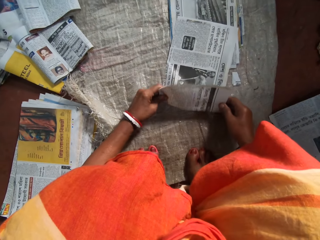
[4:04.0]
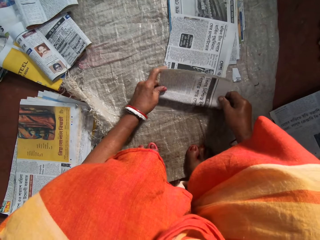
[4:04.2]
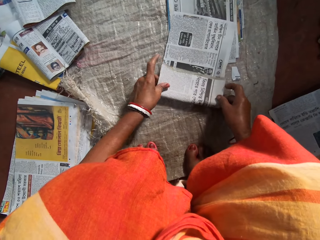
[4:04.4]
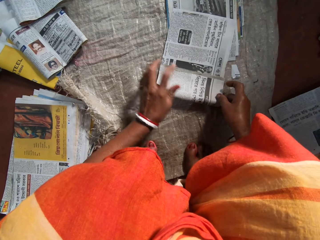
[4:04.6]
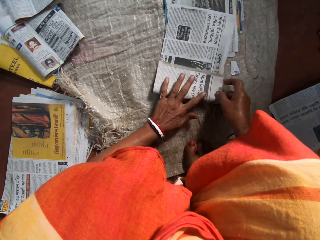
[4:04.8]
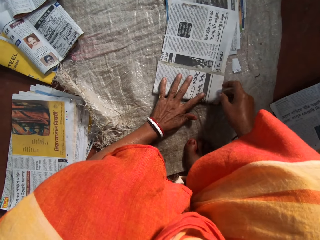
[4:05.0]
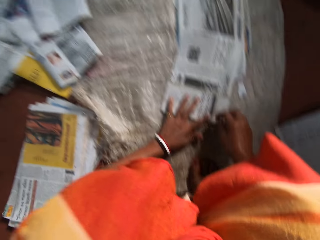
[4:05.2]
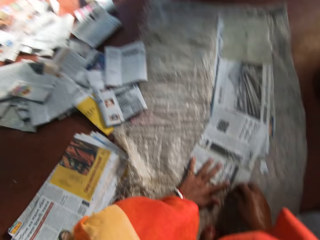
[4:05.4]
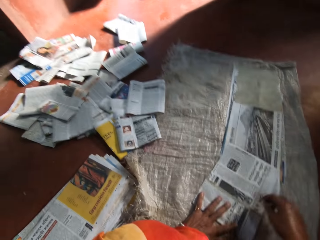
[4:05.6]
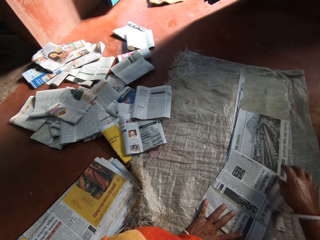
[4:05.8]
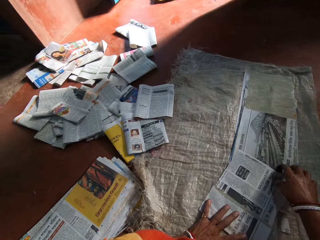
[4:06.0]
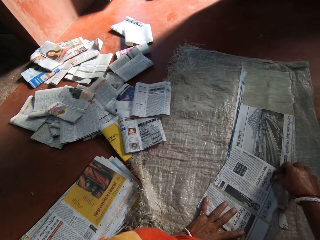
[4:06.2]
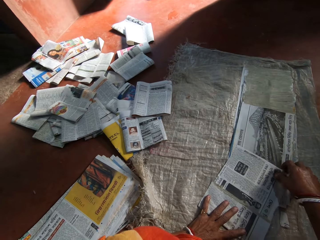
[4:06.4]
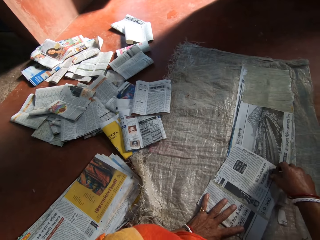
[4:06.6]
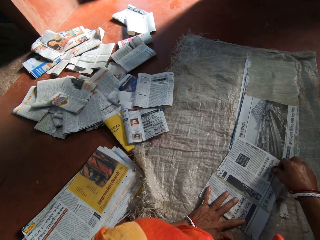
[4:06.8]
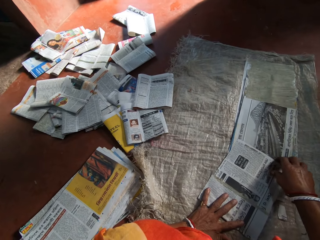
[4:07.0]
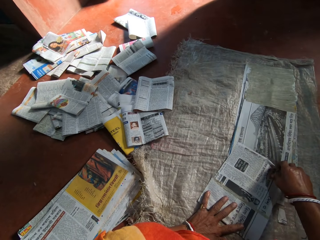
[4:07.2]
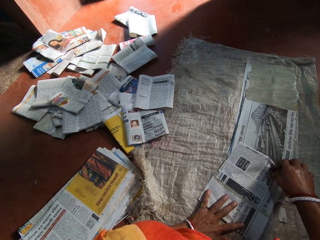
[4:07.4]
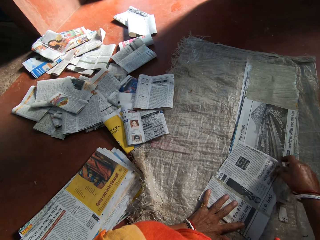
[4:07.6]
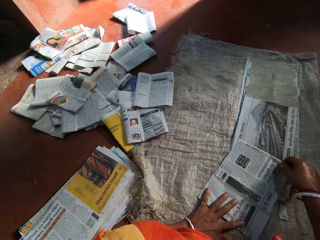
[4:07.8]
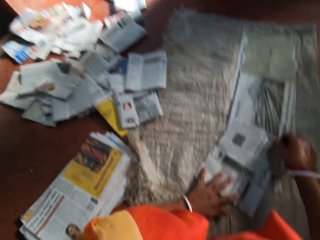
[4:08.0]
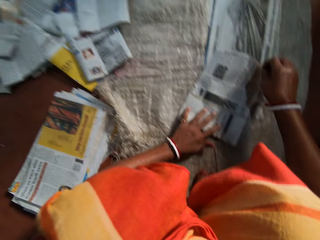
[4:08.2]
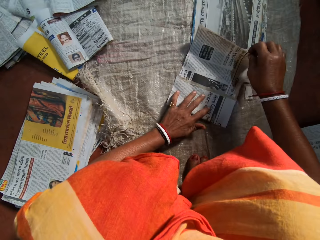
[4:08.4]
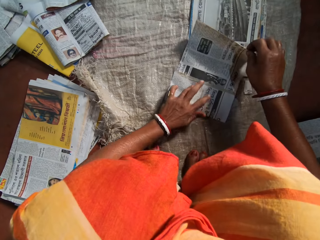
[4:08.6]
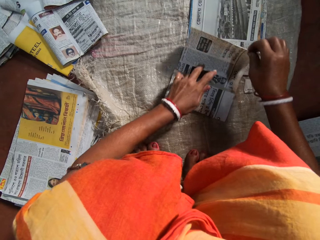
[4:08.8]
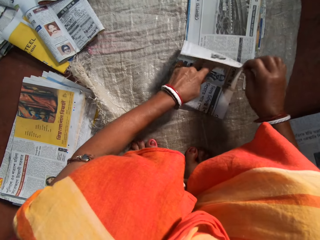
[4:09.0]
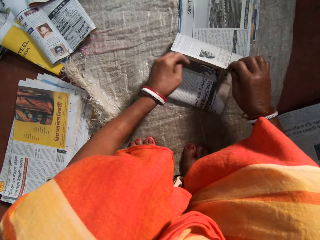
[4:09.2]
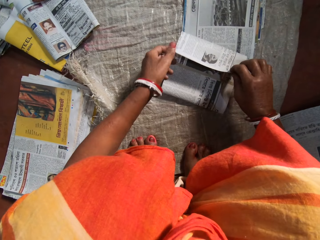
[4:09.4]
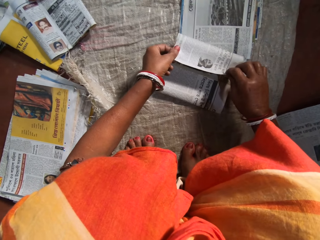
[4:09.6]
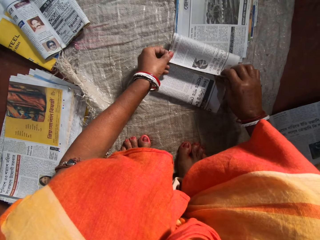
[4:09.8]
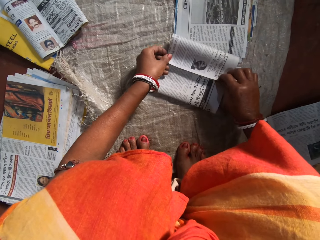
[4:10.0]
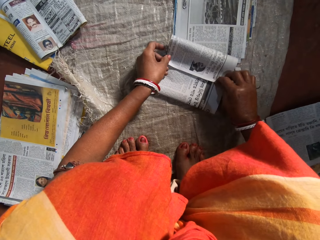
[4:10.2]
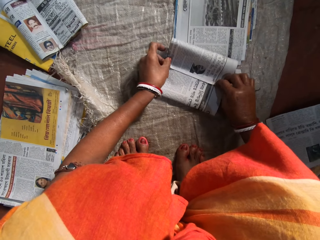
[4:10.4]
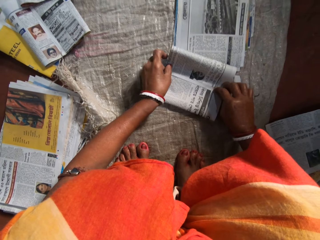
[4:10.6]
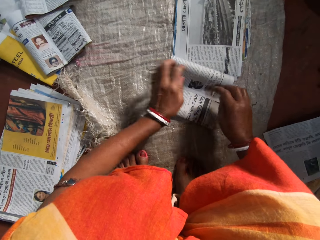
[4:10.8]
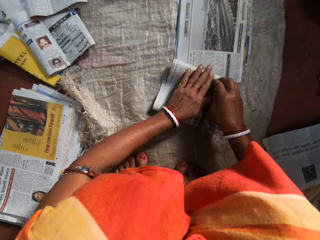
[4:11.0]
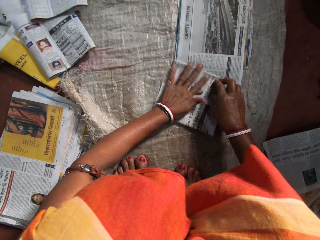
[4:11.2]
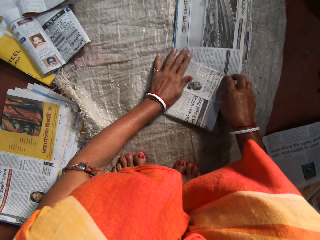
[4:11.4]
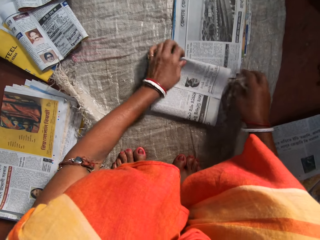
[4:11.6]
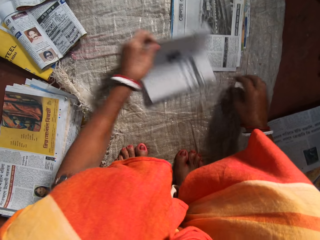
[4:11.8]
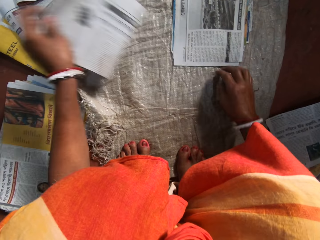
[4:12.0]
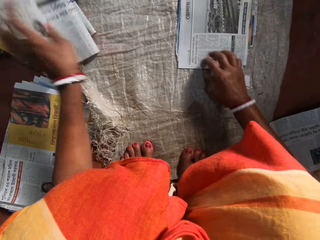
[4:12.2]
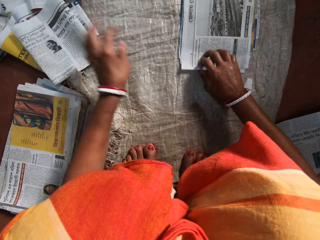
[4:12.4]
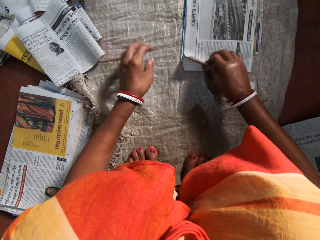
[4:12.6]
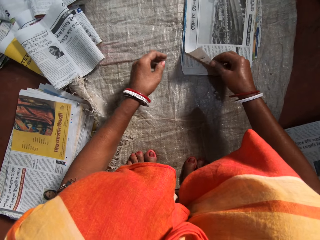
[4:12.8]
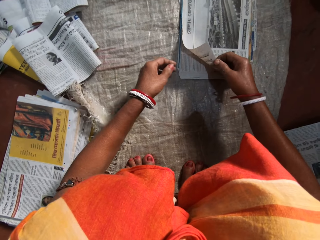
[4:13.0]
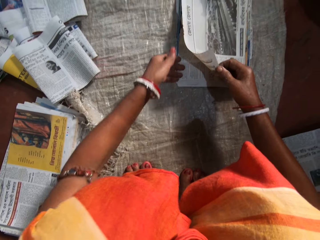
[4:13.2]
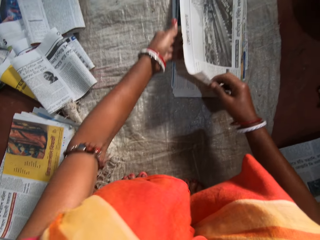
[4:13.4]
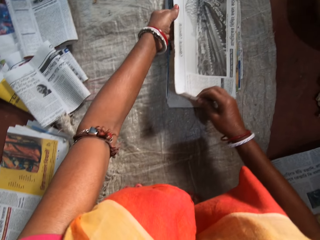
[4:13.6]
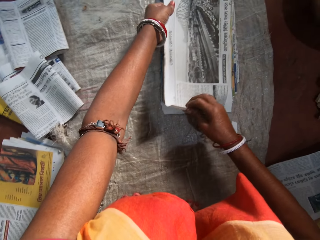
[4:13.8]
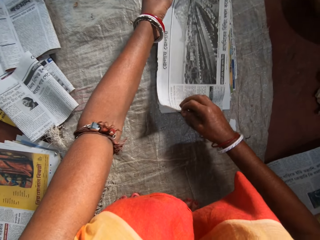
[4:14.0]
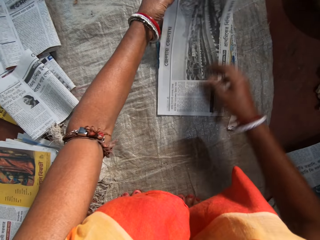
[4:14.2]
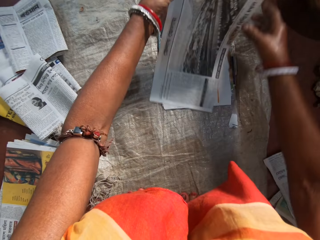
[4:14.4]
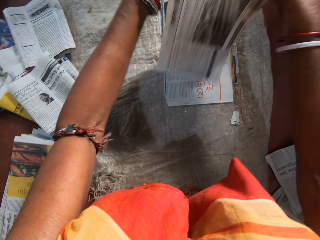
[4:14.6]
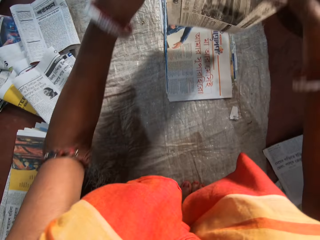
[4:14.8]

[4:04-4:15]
The camera wearer places a newspaper on the others. She folds the paper with her hands. She puts her left hand on the newspaper. She looks at the folded newspapers. She folds the newspaper. She presses the newspaper with her hands. She lifts a newspaper from the others. She places the folded paper on a pile of papers with her left hand. She picks another paper from an array of papers on the floor with her hands.

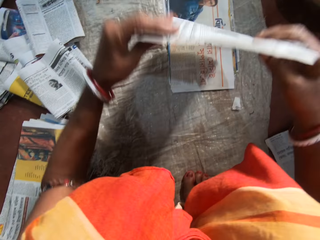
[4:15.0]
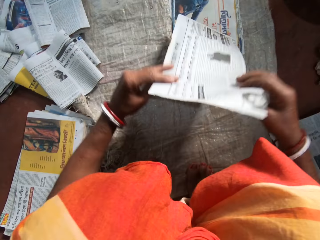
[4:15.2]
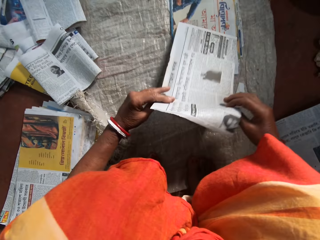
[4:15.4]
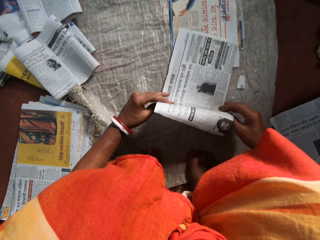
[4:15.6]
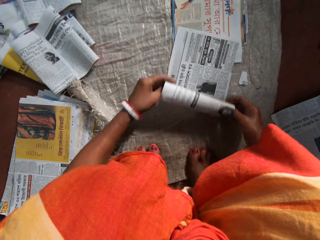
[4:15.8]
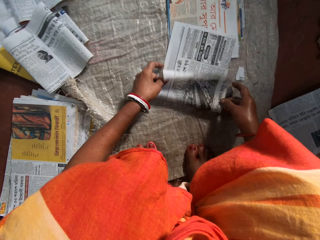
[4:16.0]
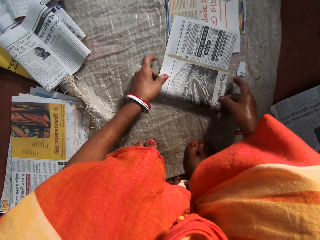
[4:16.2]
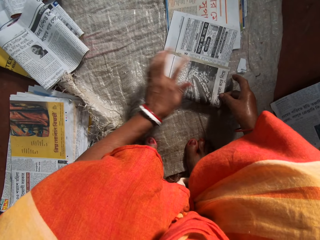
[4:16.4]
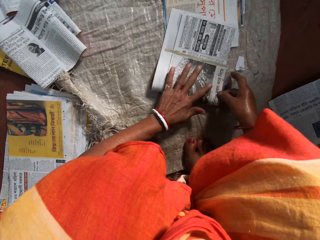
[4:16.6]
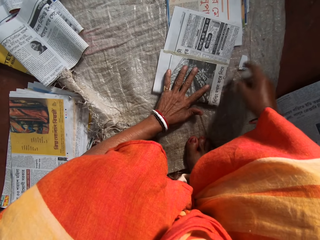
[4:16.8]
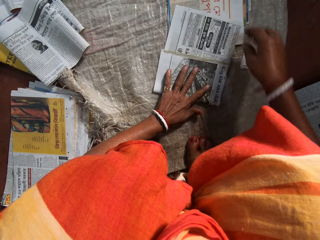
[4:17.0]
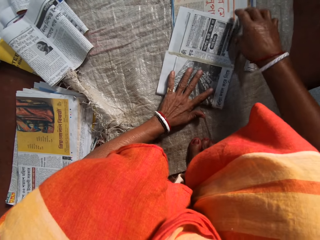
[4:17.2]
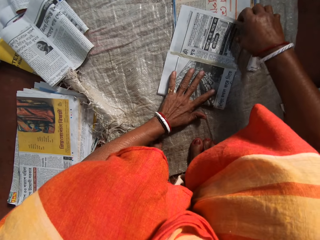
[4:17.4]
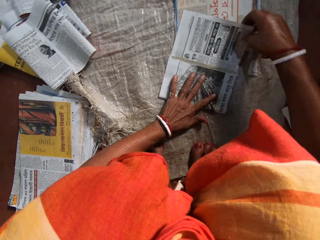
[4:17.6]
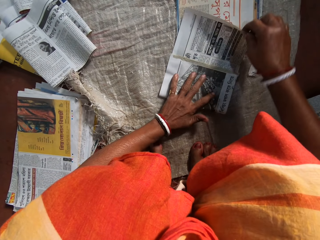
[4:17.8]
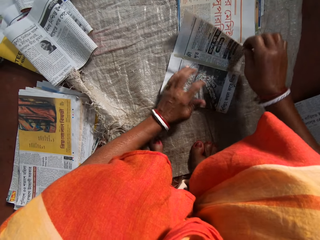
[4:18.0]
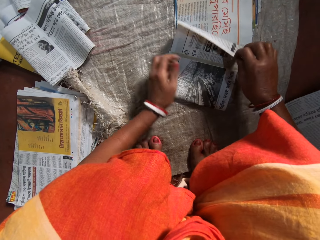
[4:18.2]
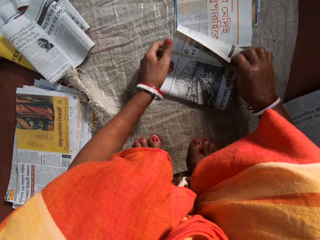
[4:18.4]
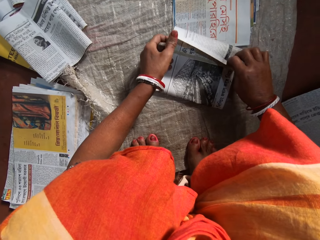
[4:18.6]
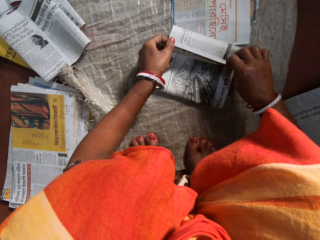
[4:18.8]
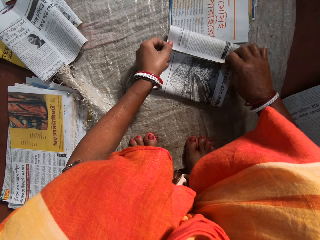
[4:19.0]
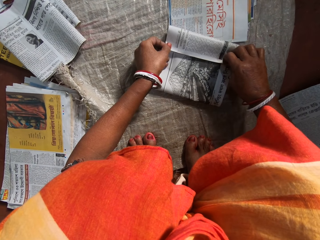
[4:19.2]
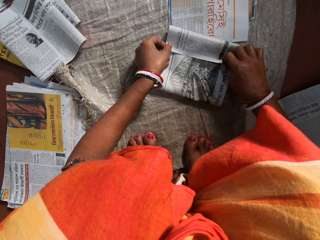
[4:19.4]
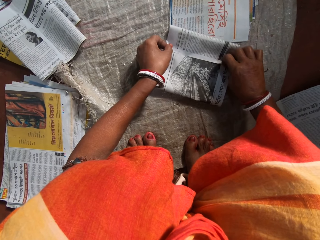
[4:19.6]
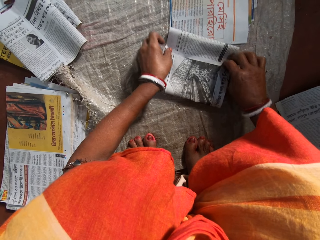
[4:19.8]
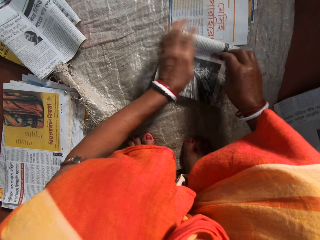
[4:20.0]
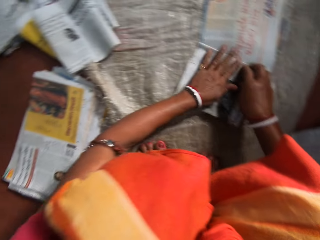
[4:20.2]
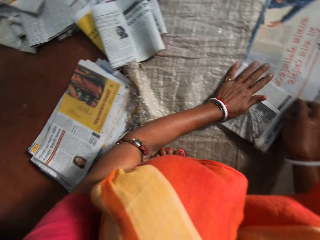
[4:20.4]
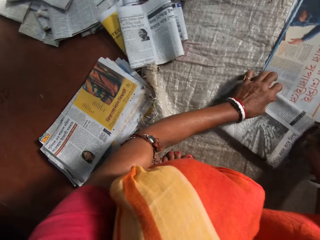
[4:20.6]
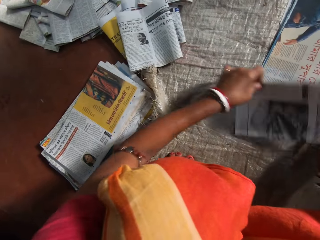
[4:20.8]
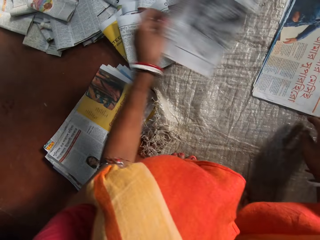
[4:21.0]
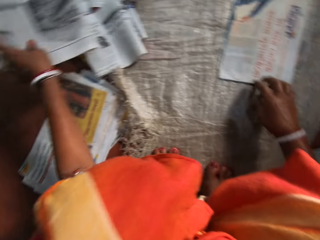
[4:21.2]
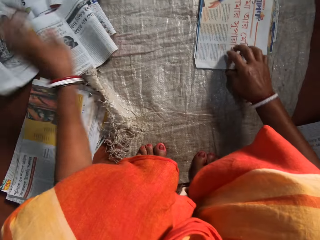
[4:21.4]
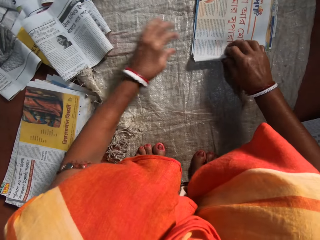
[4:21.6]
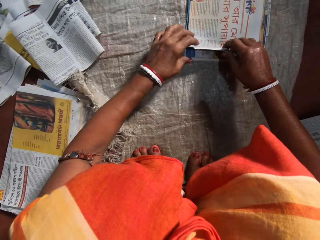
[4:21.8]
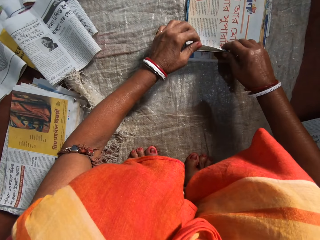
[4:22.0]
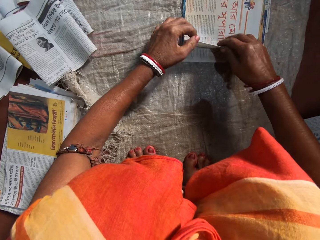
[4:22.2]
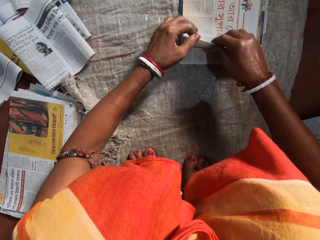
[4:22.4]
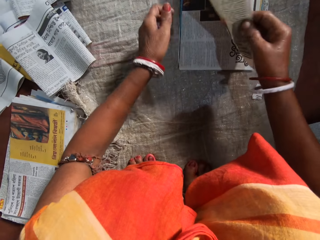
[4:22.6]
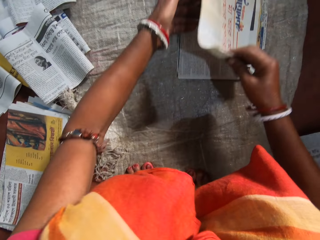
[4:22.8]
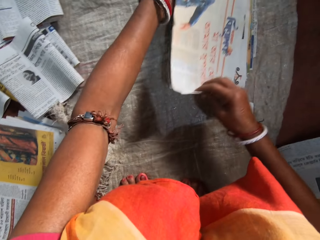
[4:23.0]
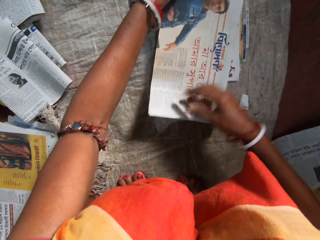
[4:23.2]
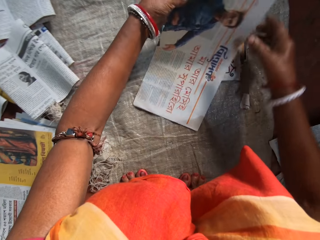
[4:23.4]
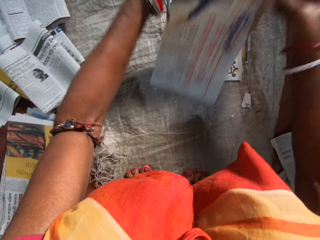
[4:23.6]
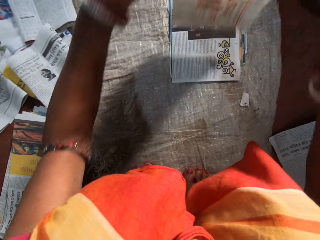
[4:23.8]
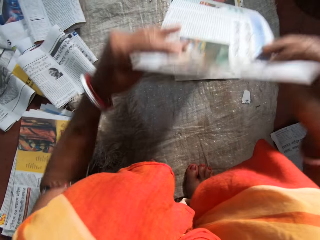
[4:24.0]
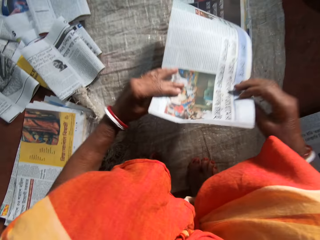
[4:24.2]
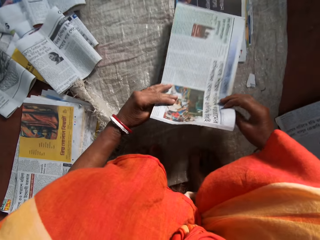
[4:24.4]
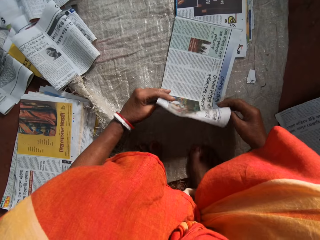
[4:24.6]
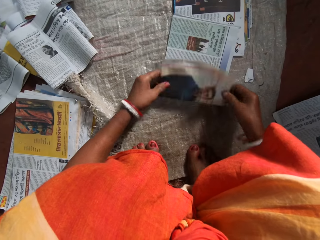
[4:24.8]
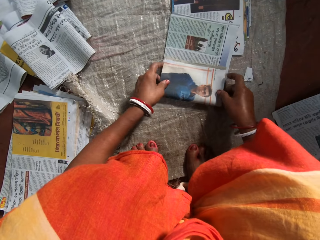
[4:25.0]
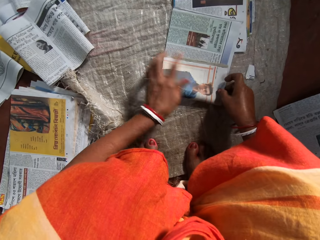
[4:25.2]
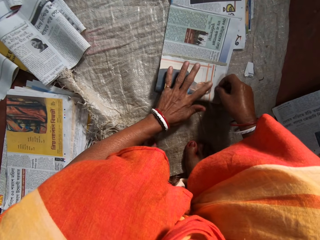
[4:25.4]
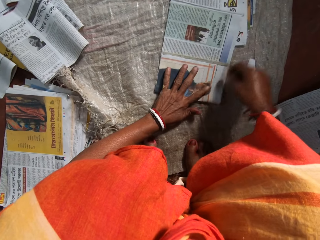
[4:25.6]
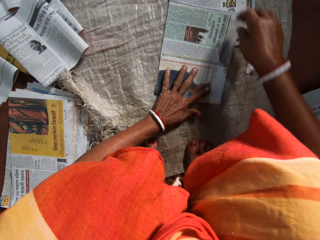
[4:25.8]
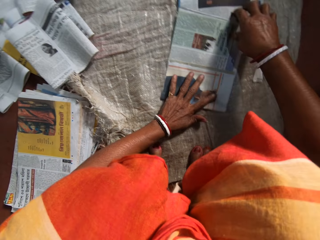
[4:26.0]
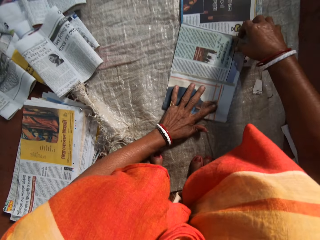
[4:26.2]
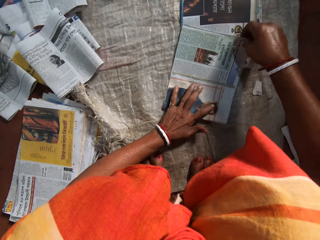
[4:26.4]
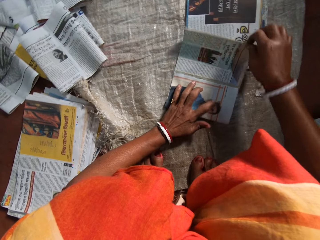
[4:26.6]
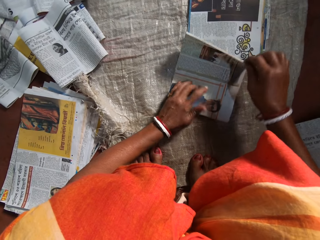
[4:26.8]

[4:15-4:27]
The camera wearer turns the newspaper. She places a newspaper on the others. She folds the paper with her hands. She puts her left hand on the newspaper. She folds the newspaper. She presses the newspaper with her hands. She places the folded paper on a pile of papers with her left hand. She lifts a newspaper from the others. She picks another paper from an array of papers on the floor with her hands. She lifts a newspaper from the others, turns the newspaper and places a newspaper on the others. She folds the paper with her hands. She puts her left hand on the newspaper.
